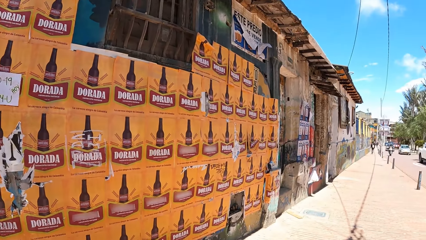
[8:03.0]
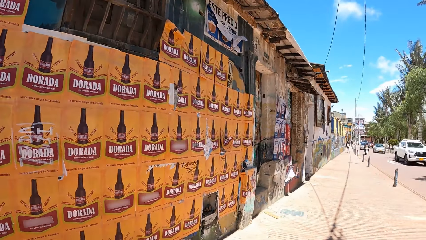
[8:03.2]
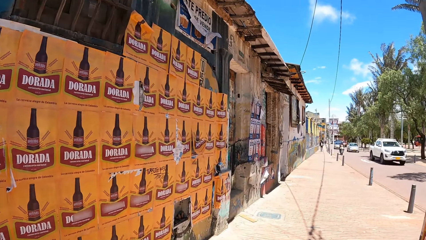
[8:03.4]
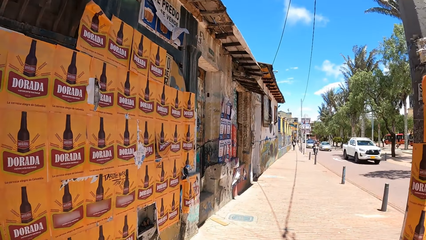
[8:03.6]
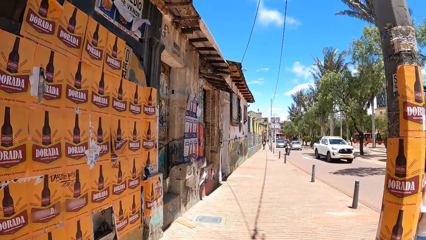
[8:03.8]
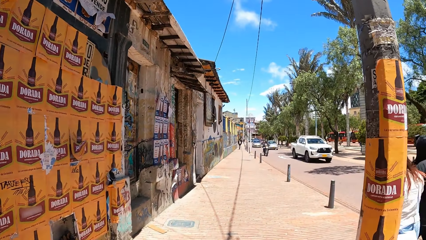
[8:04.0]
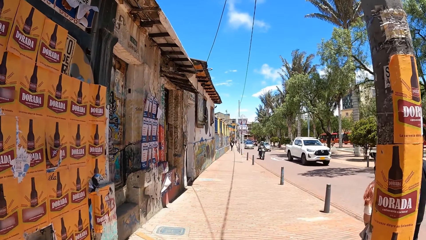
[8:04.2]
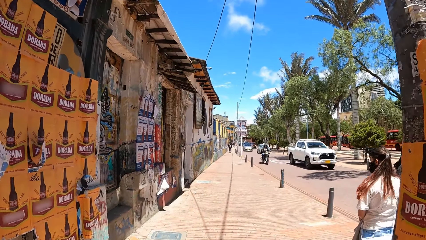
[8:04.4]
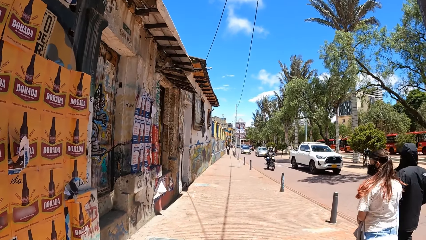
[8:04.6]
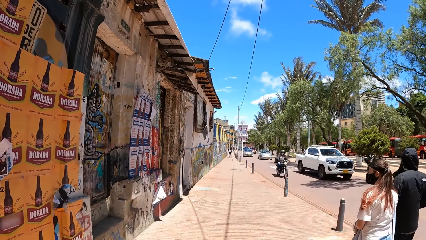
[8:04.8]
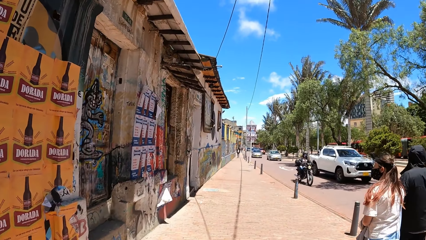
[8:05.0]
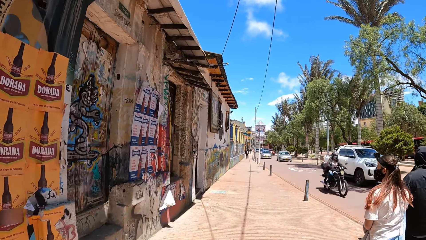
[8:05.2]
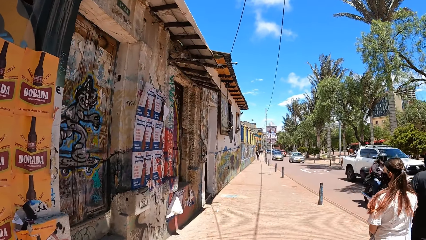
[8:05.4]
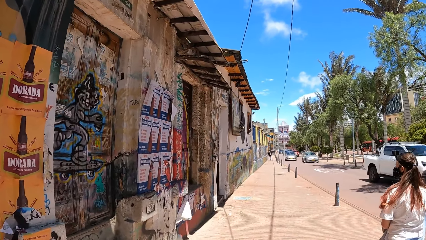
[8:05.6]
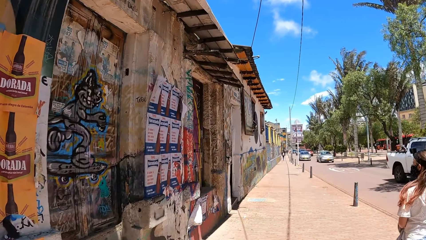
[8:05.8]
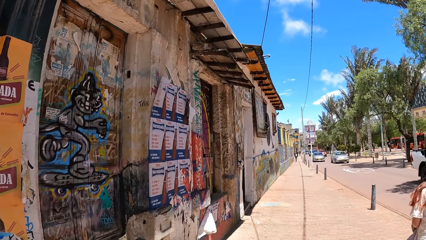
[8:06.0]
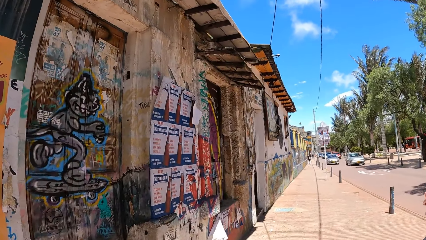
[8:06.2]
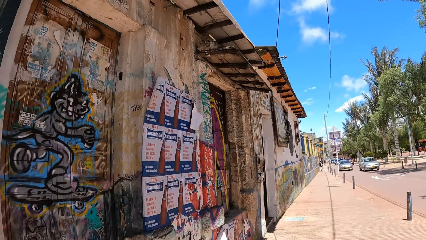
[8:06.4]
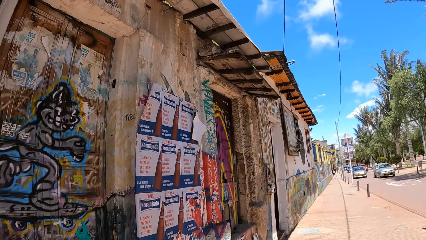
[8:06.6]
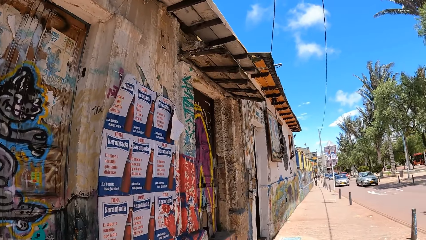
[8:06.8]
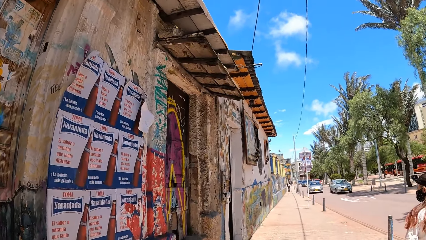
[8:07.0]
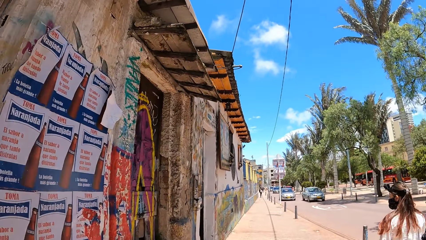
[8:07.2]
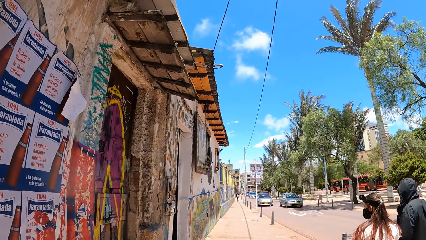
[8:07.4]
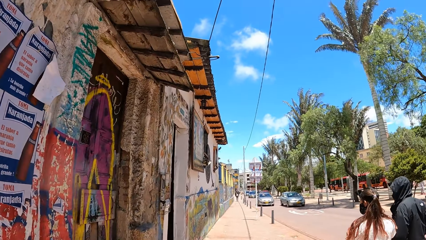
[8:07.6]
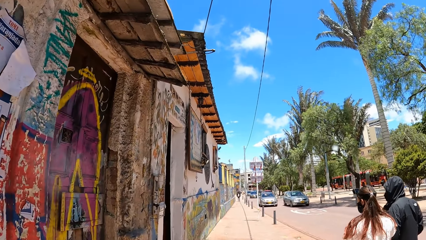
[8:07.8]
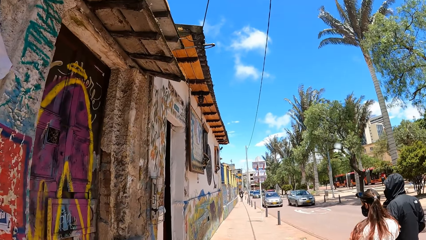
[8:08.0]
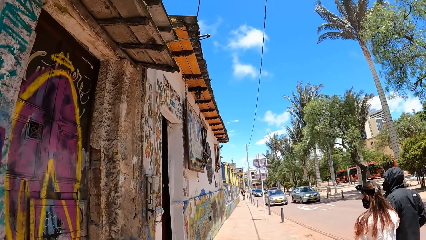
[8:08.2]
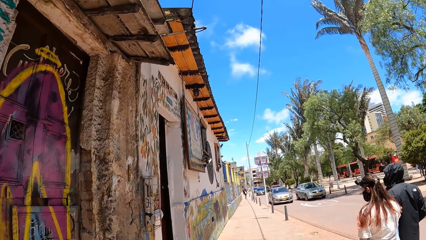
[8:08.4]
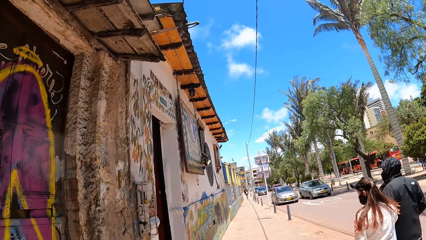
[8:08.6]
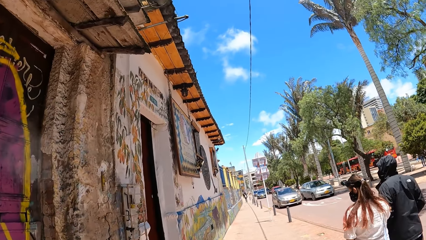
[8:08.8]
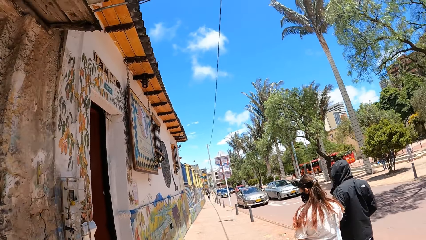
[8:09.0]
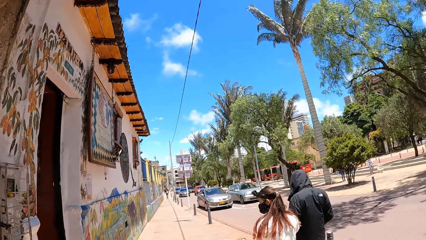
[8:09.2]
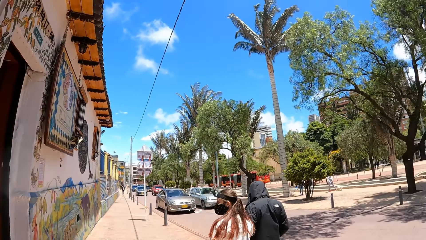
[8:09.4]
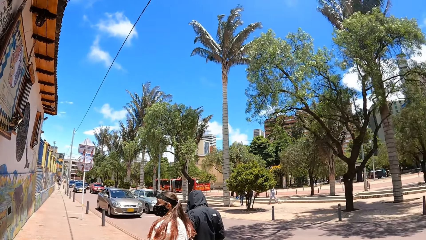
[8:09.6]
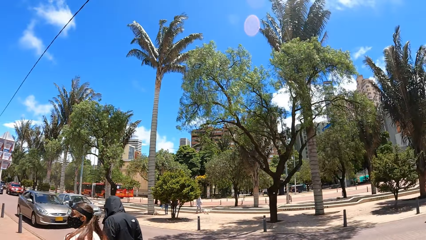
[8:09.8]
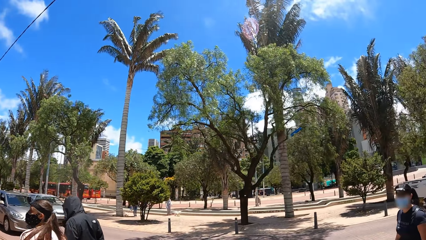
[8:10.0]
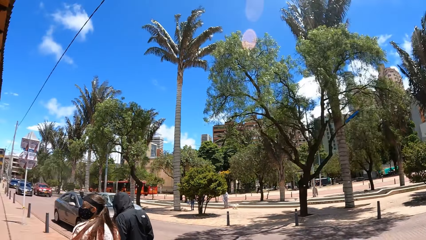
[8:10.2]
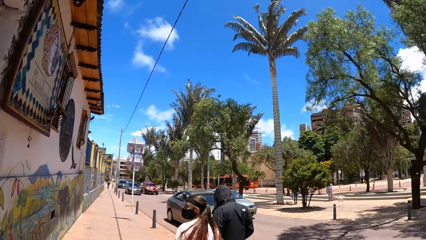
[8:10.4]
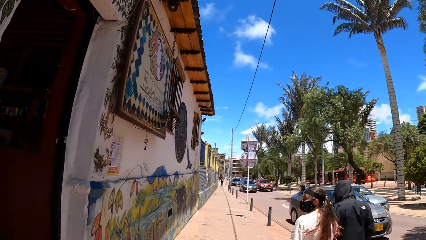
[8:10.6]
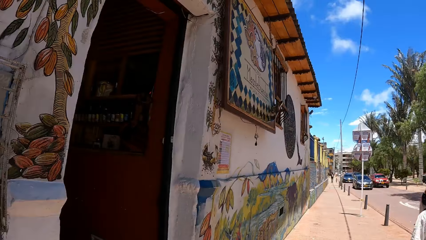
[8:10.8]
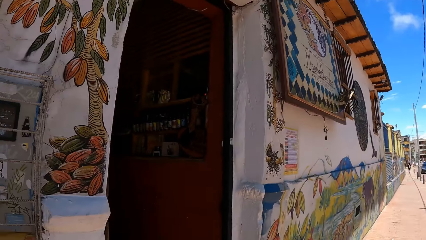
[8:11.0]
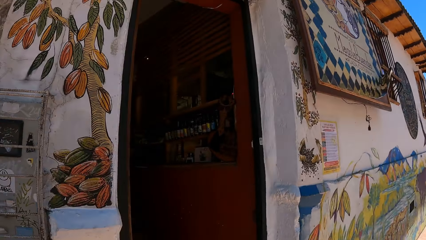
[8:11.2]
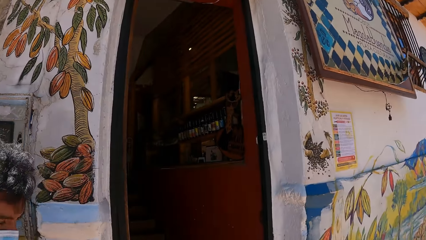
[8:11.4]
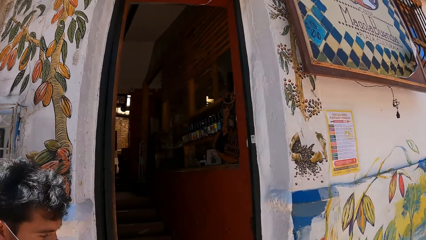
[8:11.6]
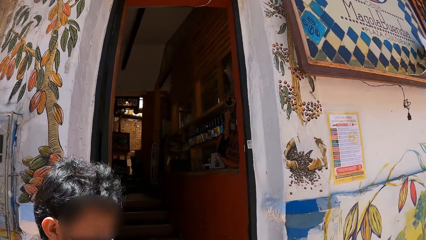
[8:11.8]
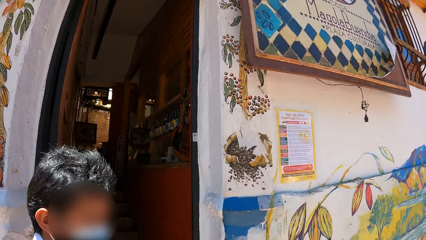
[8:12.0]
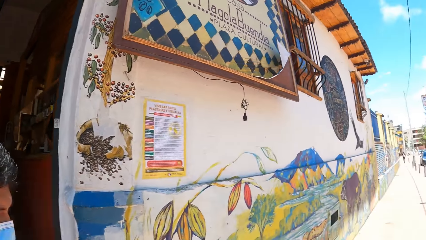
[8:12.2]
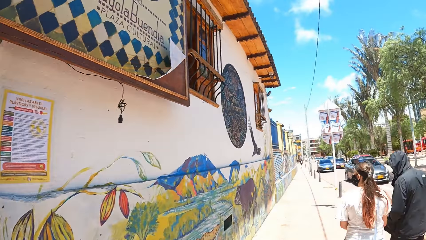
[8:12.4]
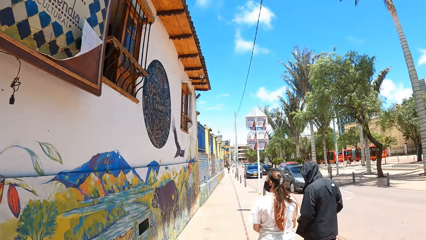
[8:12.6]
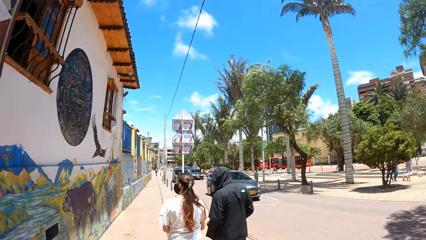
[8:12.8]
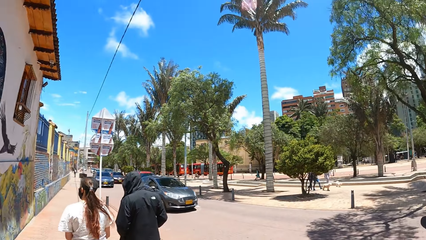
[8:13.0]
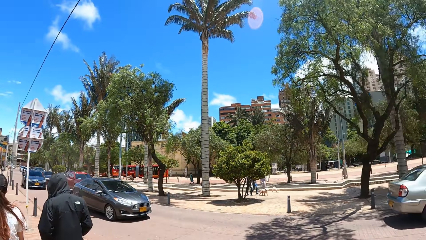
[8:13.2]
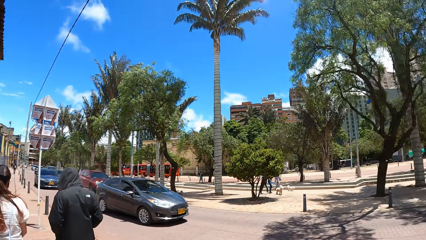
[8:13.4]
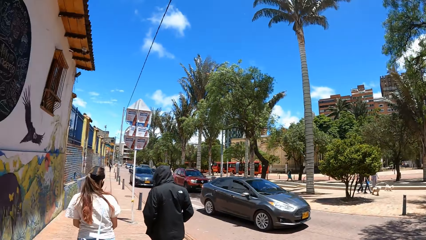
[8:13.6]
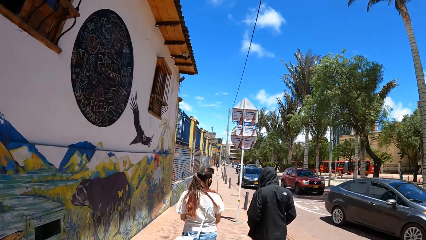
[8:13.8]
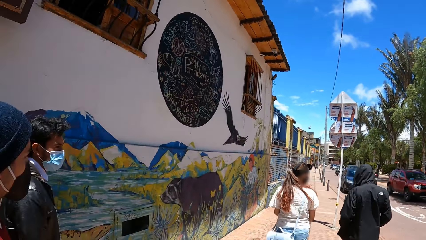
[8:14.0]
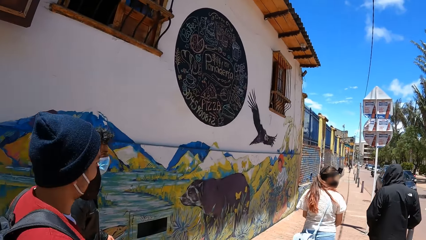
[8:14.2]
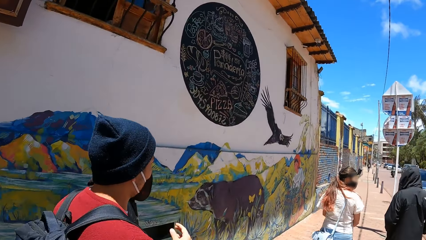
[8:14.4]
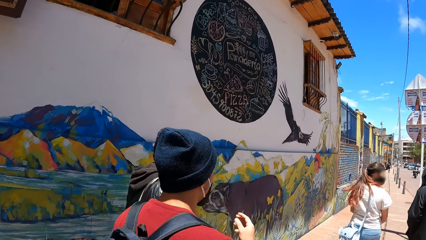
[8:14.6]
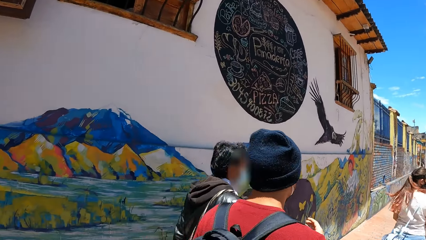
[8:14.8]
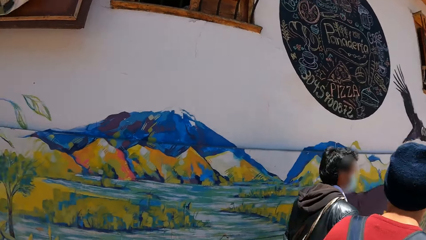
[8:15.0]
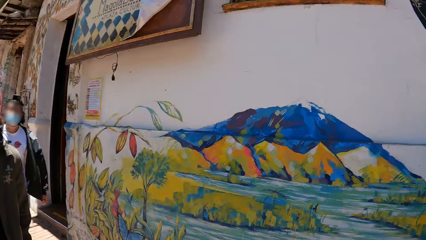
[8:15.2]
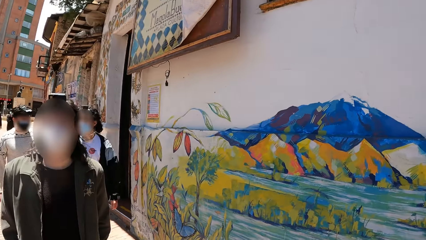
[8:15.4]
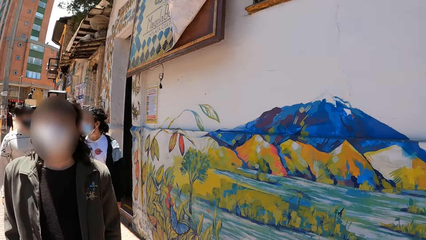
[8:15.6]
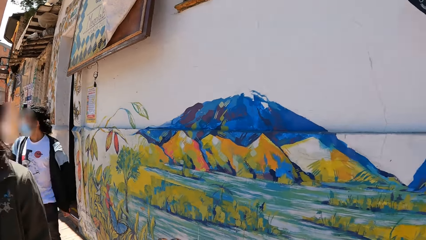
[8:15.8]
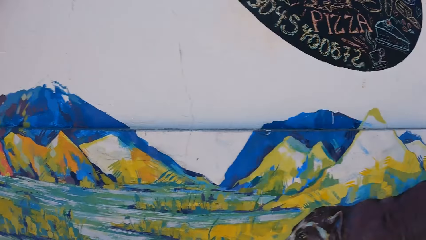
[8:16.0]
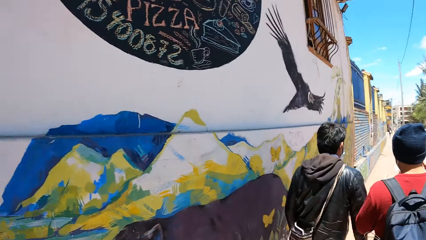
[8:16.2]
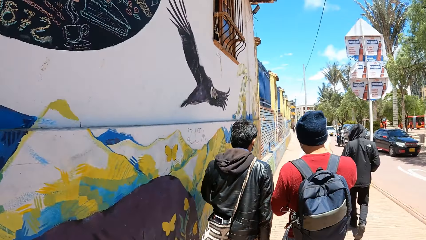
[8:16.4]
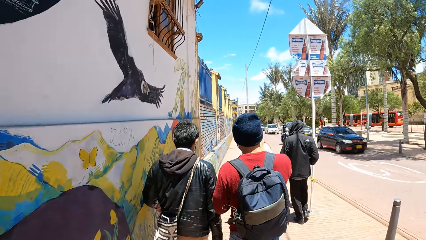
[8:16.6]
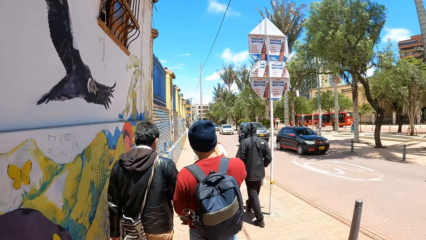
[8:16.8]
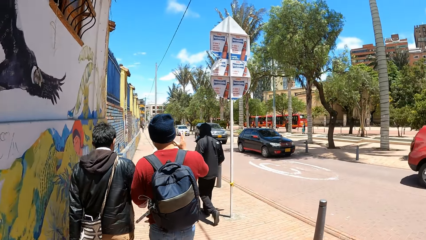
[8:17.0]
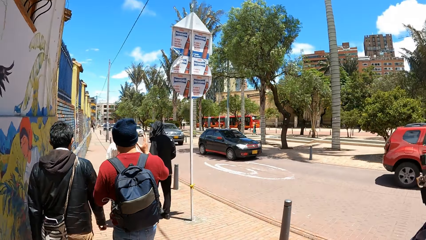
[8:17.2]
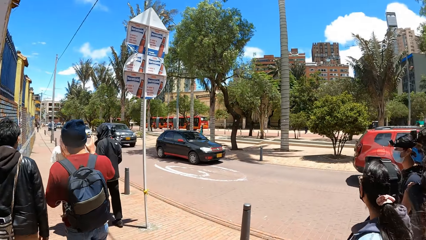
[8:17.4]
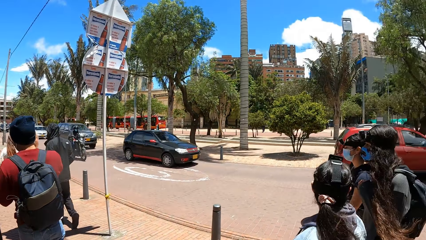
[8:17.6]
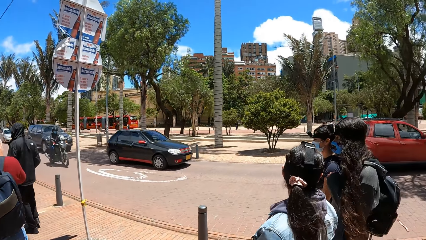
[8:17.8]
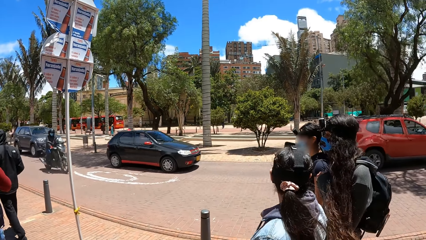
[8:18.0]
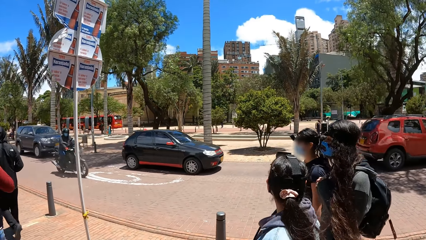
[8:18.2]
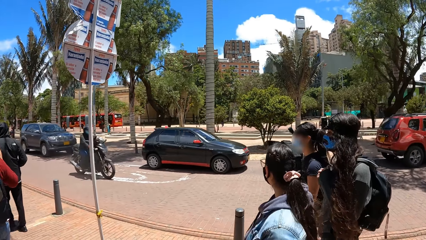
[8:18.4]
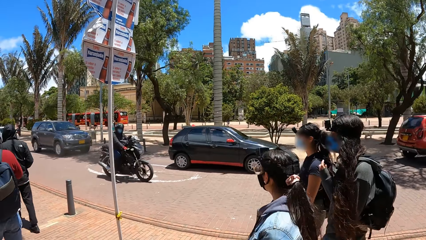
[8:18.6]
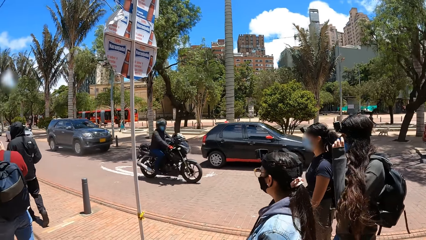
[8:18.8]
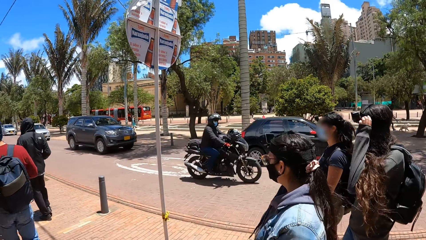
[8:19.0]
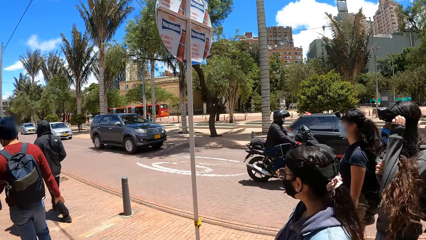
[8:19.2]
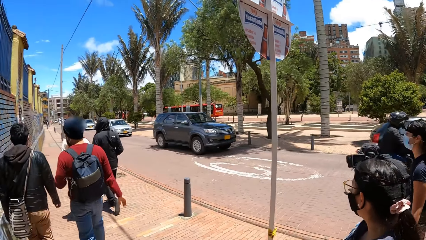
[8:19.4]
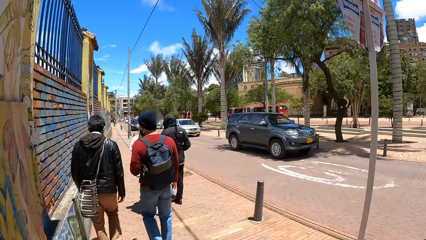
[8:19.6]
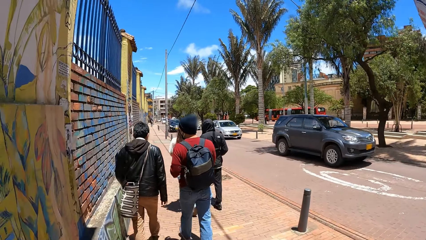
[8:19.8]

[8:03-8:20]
The camera wearer walks around the street. A woman walks around the street. The camera wearer looks around. They walk past a man and another man. Another woman converses with a third woman and a fourth woman. The third woman touches her hair with her left hand.
